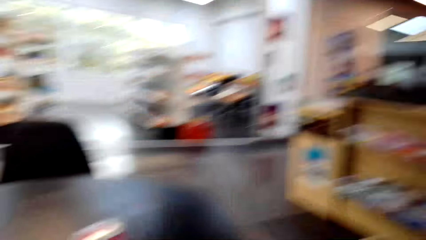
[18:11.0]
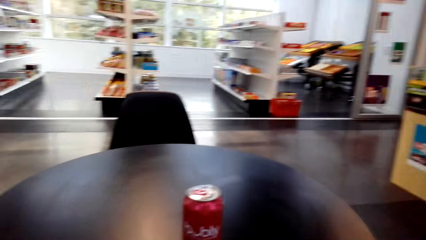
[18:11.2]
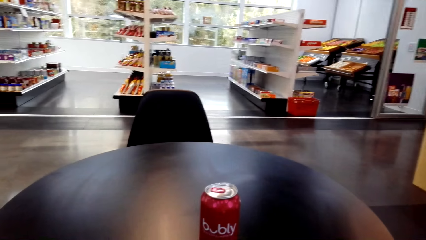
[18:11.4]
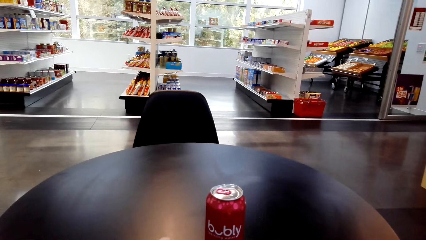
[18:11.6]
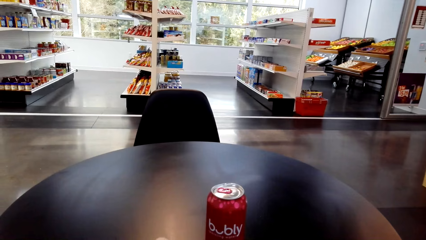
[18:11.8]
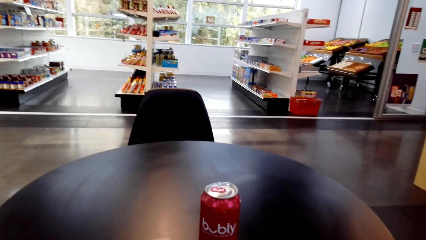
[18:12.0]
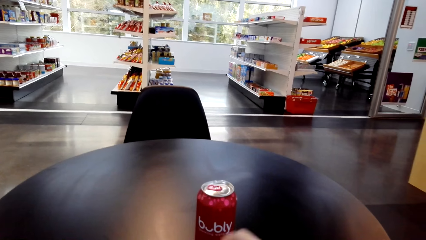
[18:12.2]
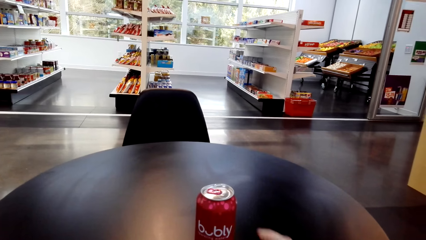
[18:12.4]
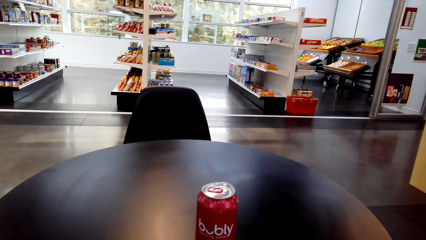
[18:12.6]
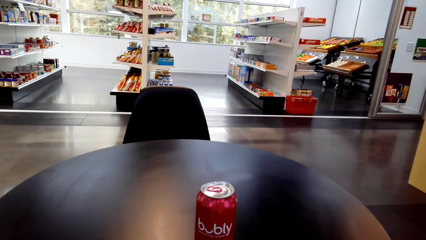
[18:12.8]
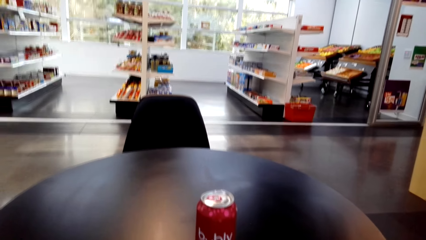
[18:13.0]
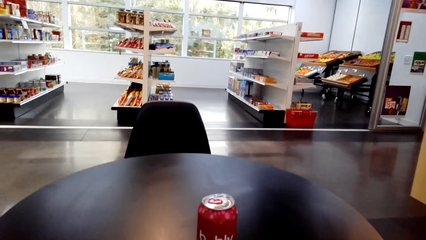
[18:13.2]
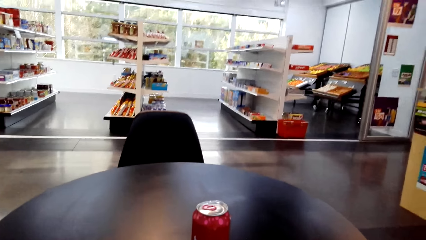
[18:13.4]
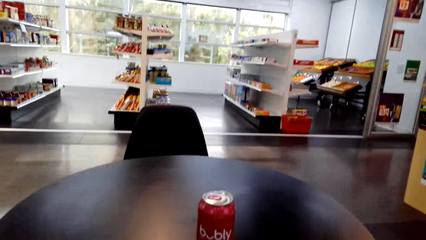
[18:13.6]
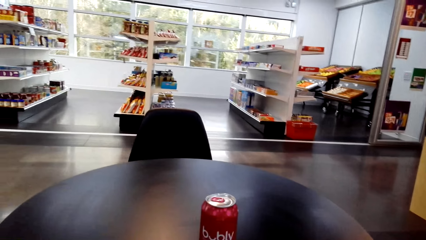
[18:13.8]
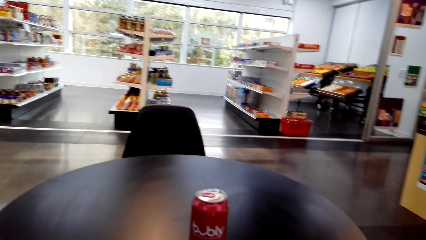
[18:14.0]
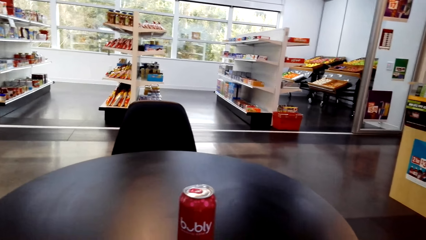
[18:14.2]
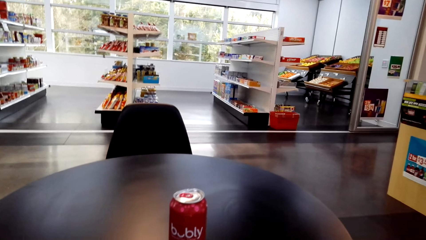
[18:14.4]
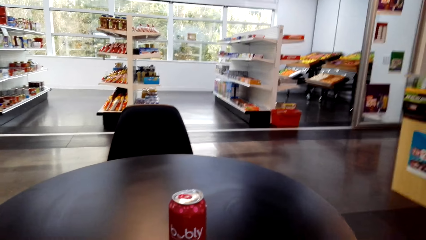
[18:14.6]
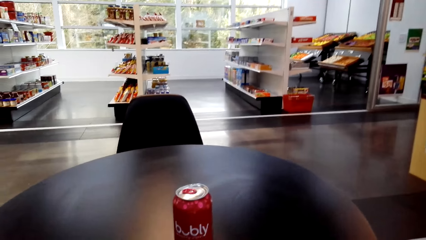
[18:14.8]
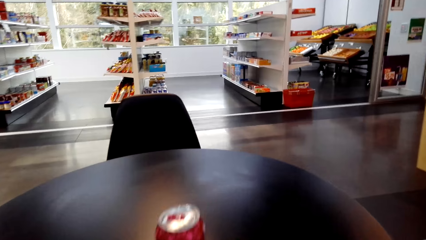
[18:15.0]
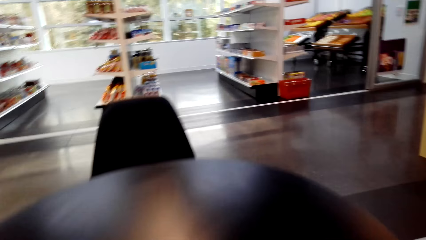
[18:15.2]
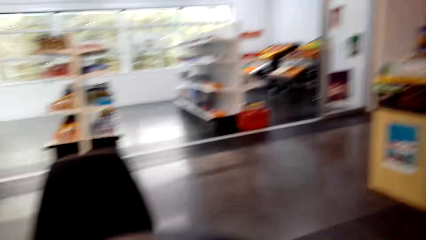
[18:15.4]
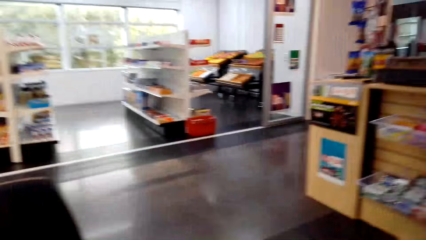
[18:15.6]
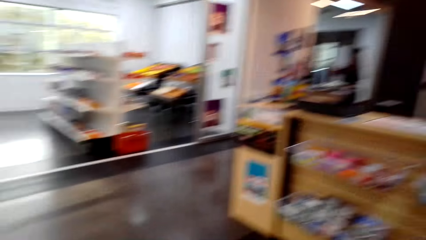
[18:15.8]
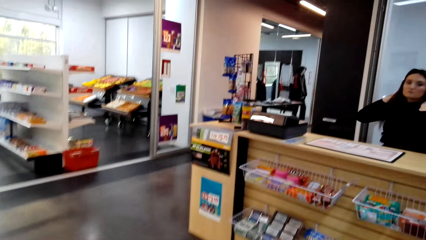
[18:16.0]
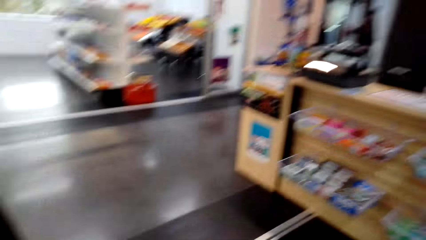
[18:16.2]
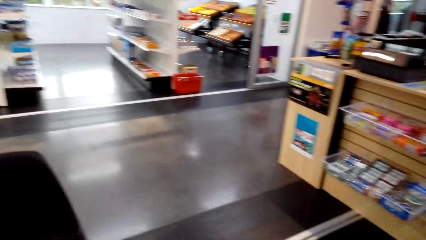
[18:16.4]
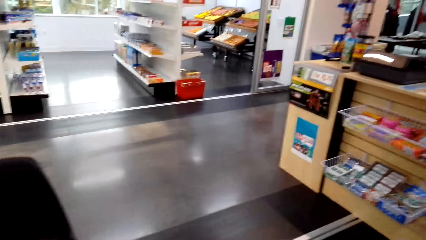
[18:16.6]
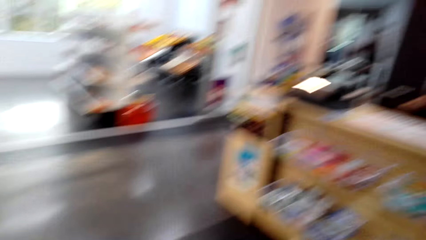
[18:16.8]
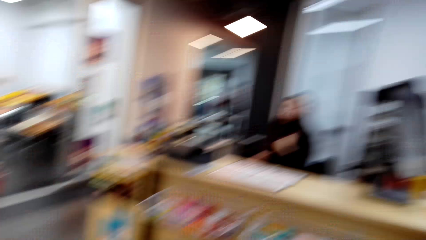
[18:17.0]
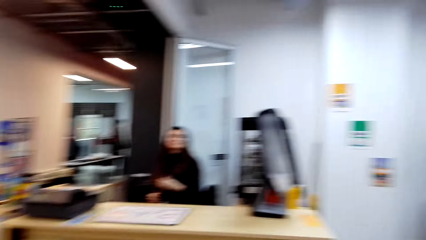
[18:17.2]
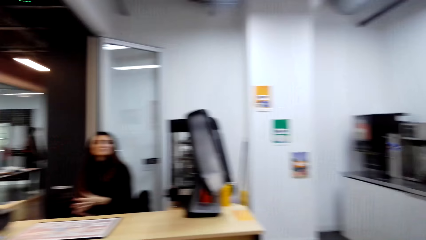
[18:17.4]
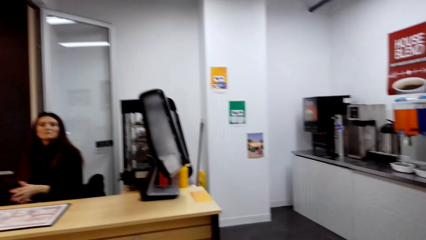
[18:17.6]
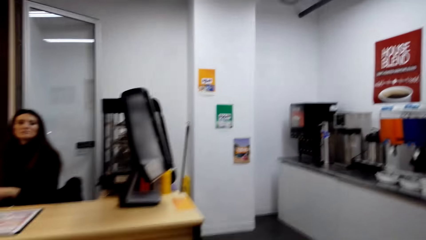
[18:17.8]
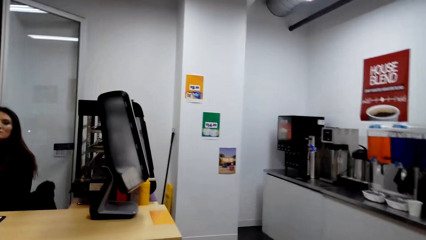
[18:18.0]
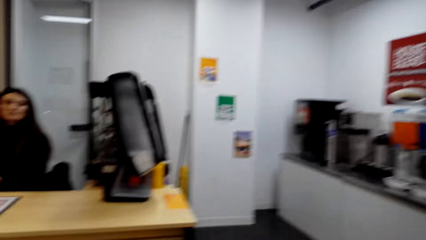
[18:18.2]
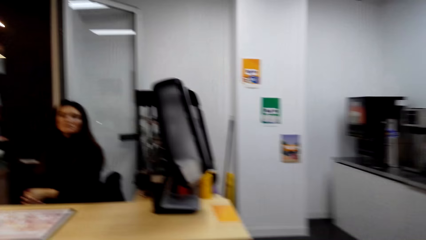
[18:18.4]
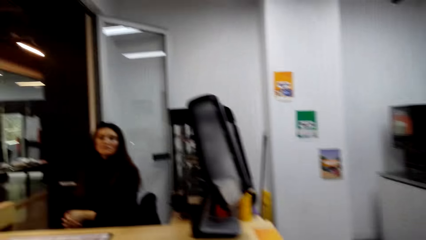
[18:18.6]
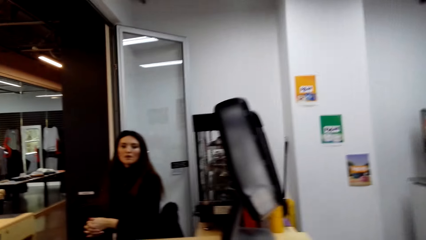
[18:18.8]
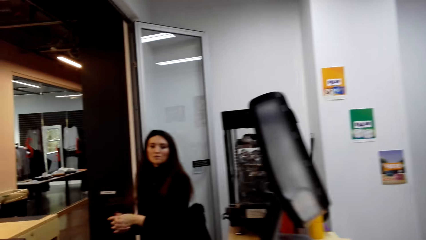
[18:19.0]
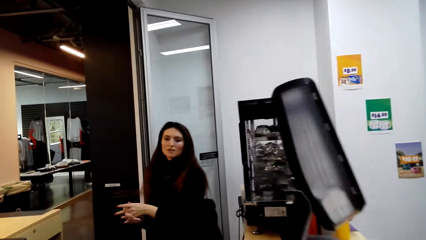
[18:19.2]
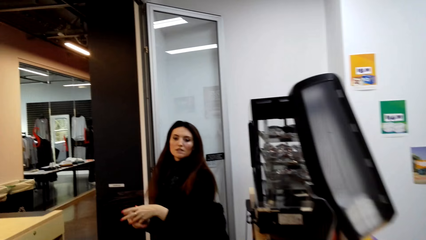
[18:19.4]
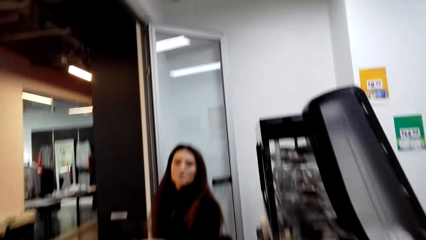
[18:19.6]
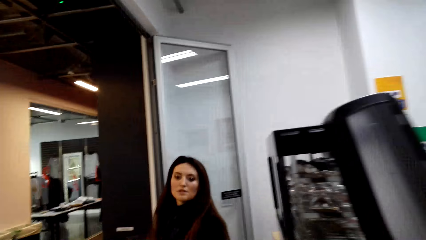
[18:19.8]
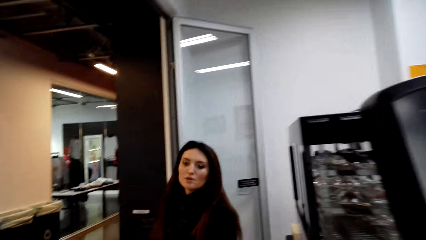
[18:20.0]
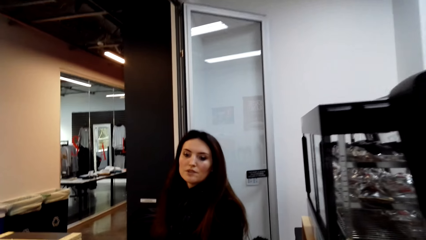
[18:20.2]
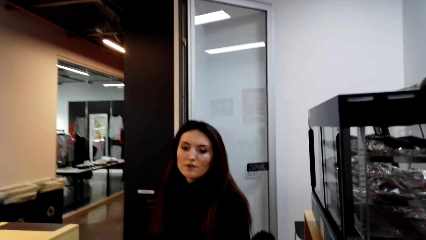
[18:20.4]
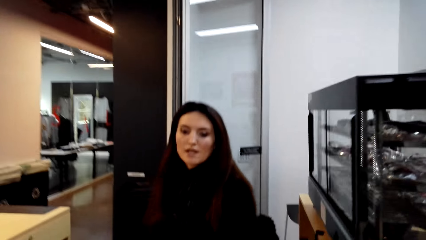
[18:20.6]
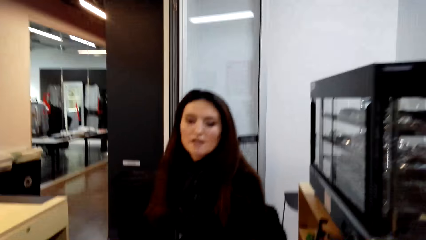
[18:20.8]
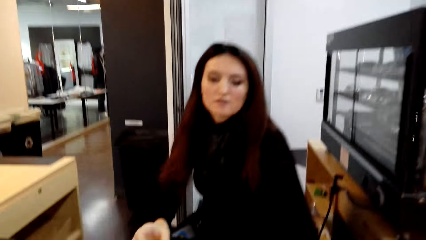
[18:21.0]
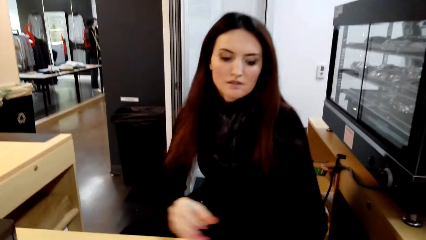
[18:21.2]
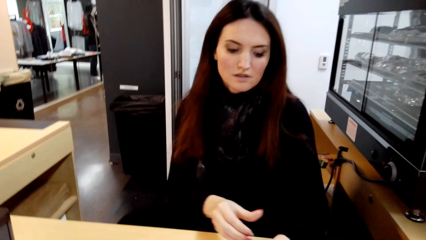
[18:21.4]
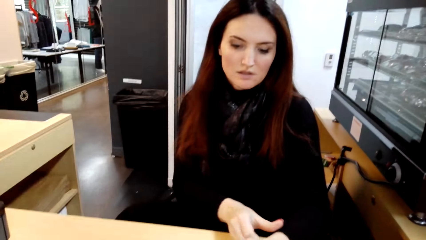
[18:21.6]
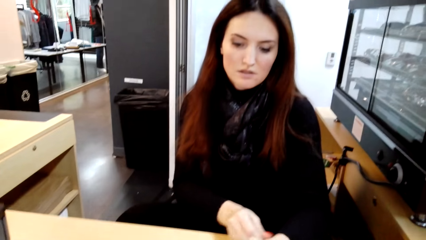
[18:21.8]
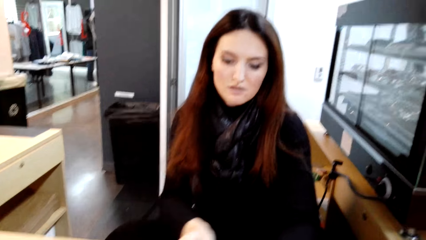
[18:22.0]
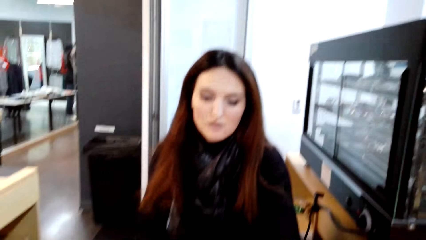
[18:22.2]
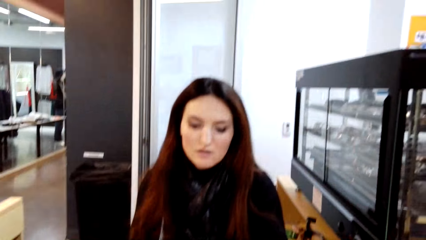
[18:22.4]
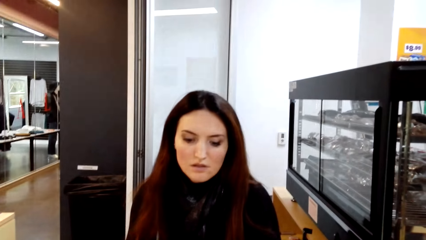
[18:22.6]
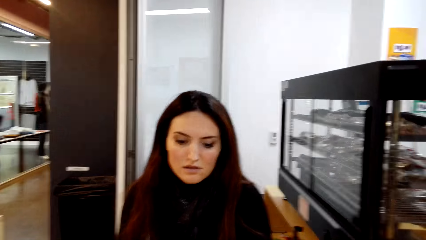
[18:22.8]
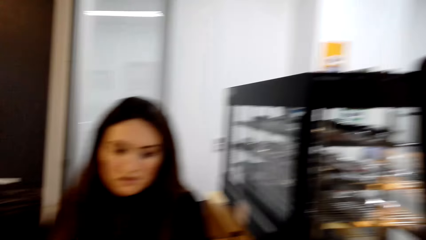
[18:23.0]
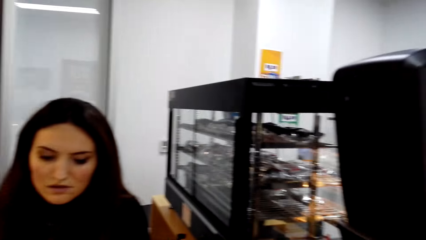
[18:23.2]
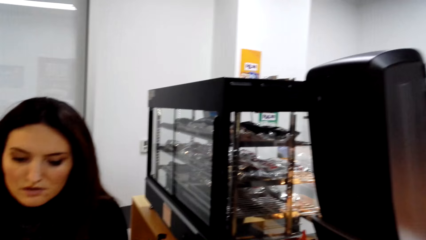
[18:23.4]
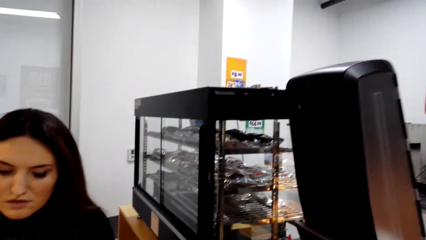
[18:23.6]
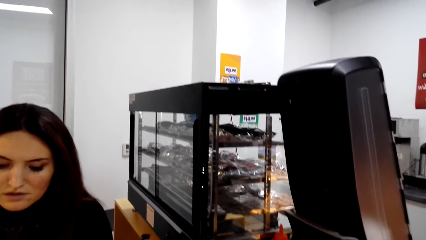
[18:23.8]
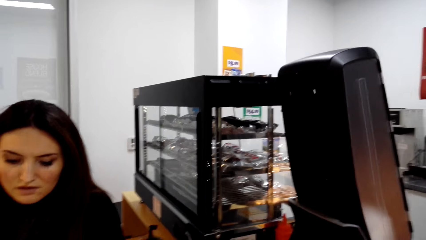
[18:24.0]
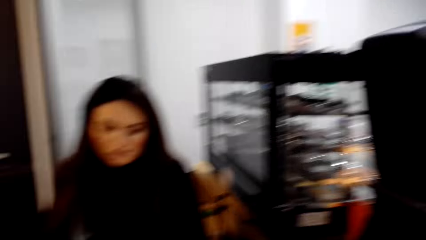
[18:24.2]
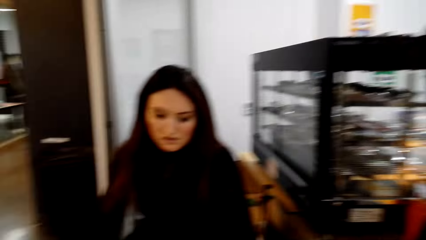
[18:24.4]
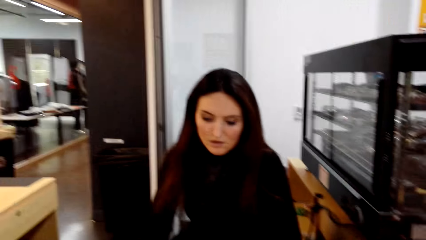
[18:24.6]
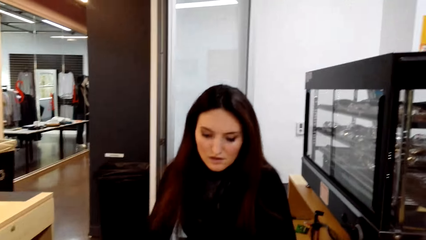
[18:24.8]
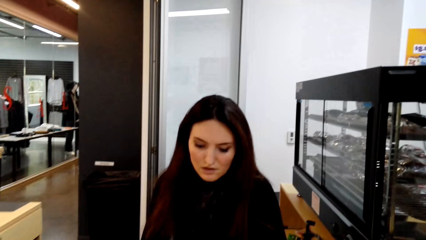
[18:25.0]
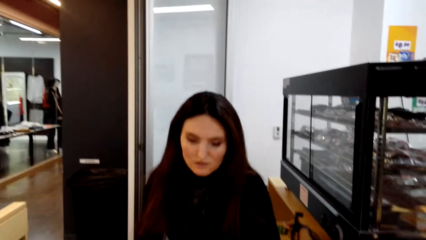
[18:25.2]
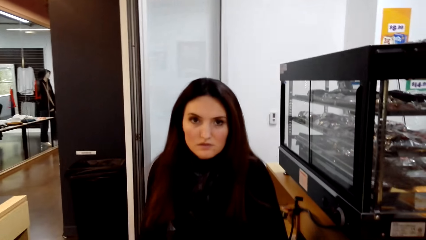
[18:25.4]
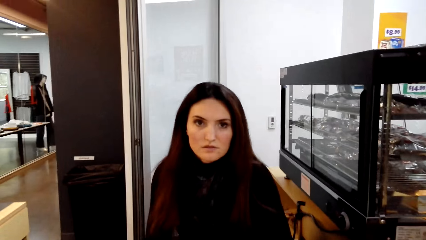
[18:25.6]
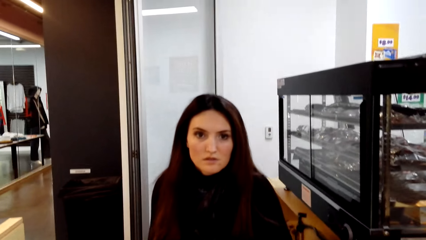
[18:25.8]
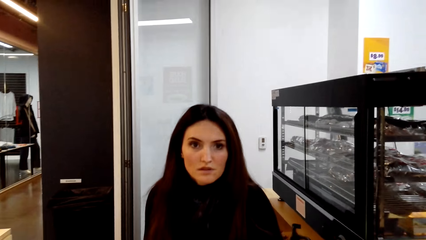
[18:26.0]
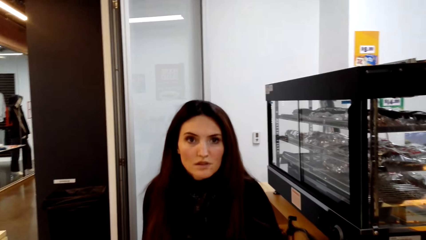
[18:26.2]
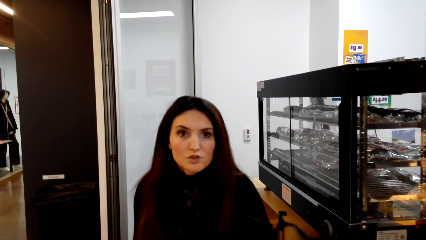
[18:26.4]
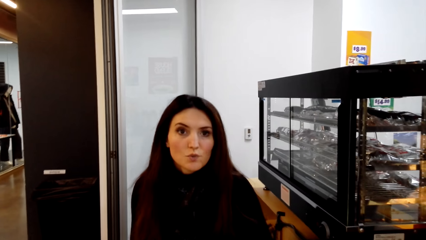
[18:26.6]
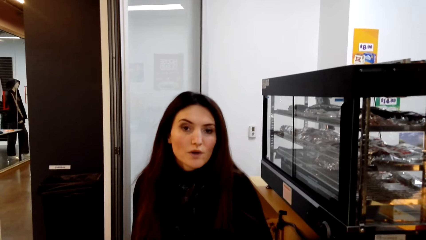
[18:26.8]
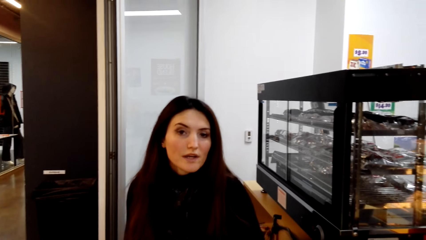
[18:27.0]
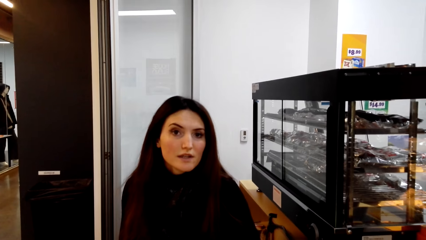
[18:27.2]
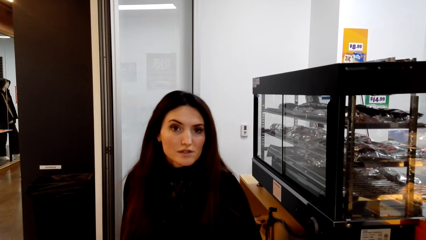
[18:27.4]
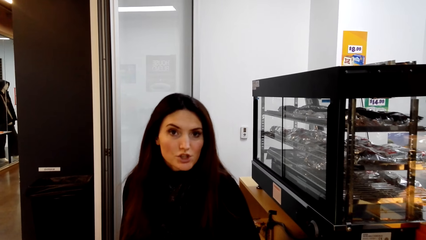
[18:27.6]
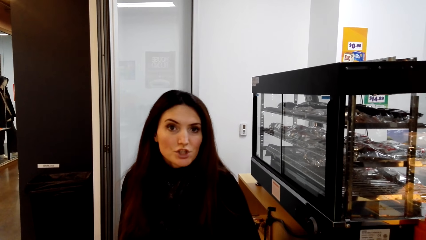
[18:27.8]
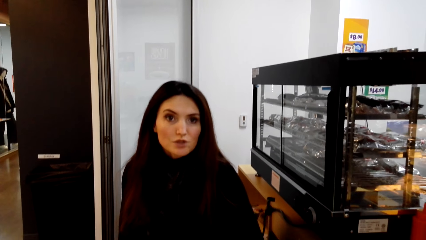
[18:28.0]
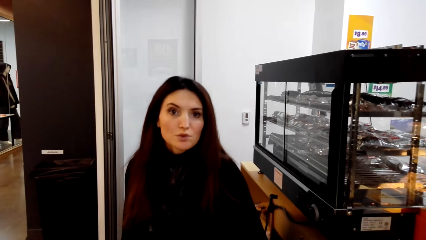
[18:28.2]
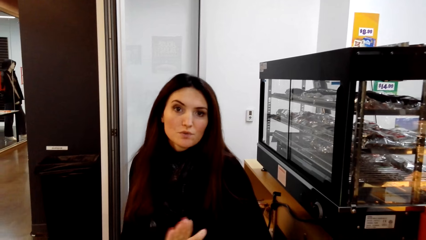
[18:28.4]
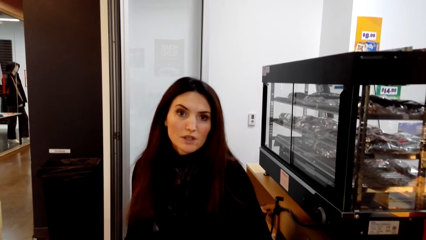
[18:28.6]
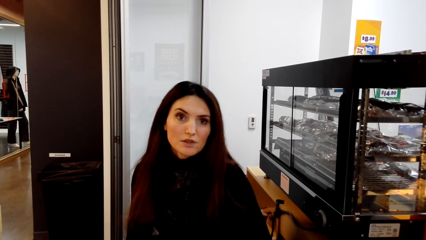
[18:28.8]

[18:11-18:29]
A cashier sits on the counter. The camera wearer walks to the counter. They dialogue with the cashier and hand something to the cashier. The cashier operates the computer on the counter. The camera wearer dialogues with the cashier.
